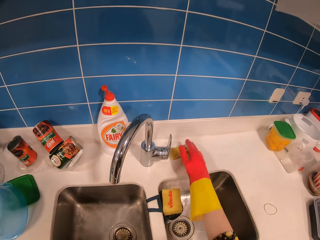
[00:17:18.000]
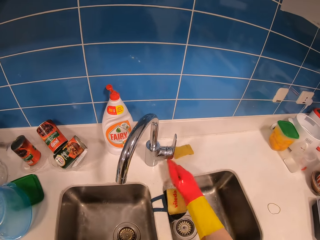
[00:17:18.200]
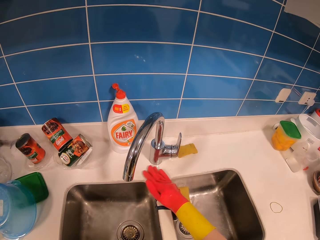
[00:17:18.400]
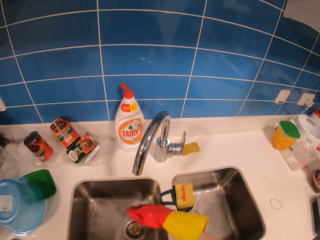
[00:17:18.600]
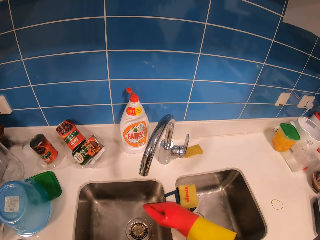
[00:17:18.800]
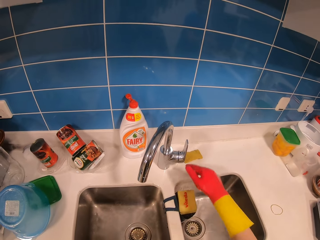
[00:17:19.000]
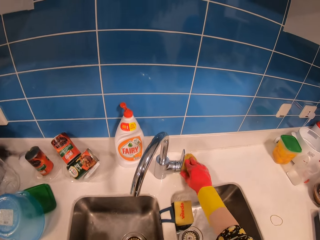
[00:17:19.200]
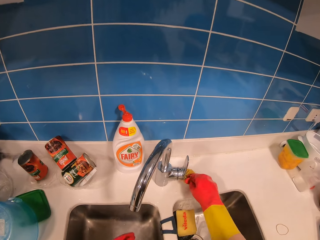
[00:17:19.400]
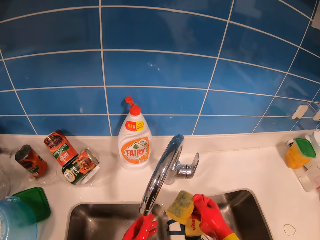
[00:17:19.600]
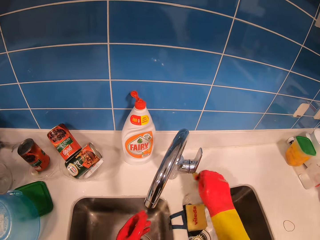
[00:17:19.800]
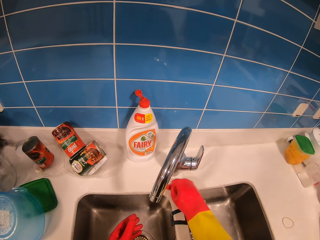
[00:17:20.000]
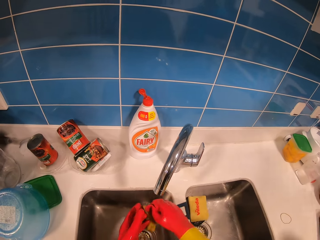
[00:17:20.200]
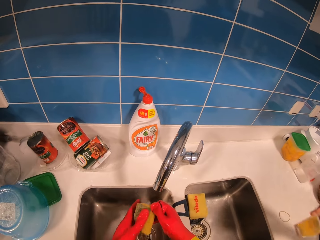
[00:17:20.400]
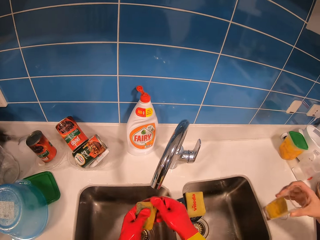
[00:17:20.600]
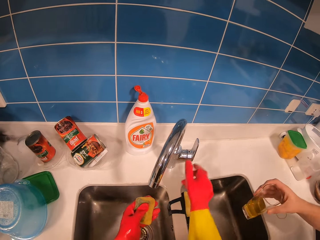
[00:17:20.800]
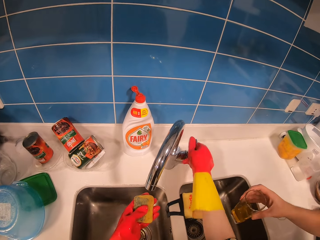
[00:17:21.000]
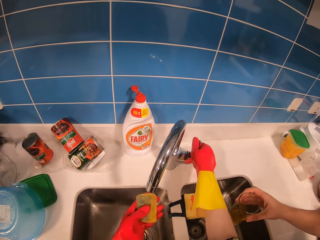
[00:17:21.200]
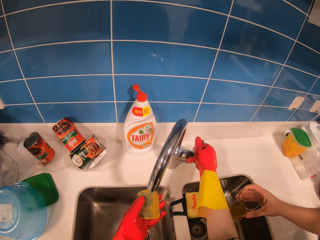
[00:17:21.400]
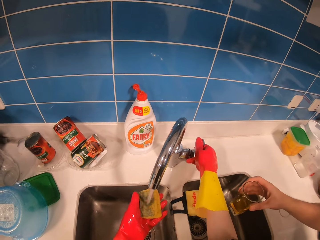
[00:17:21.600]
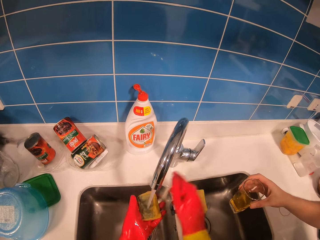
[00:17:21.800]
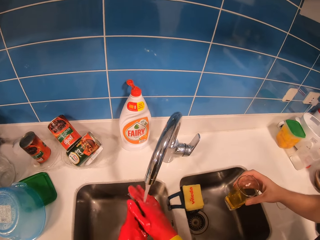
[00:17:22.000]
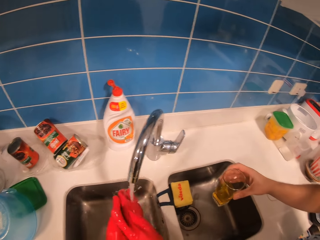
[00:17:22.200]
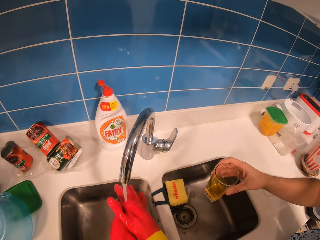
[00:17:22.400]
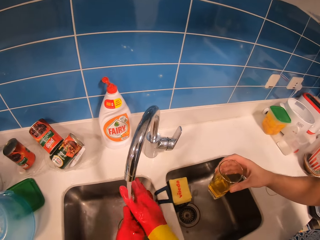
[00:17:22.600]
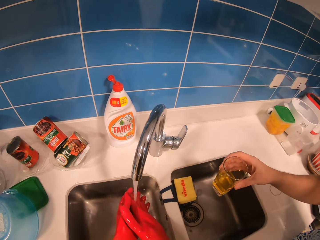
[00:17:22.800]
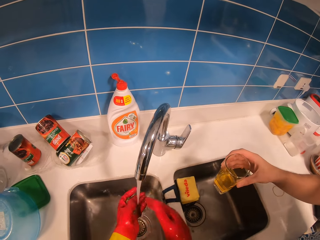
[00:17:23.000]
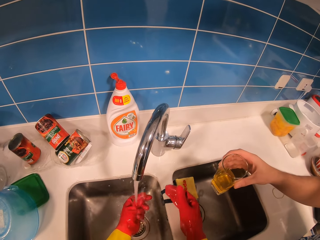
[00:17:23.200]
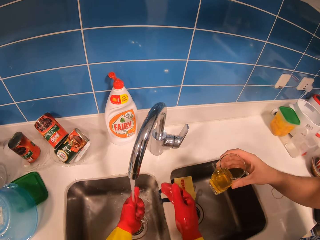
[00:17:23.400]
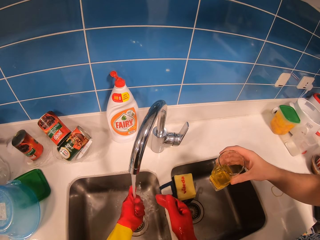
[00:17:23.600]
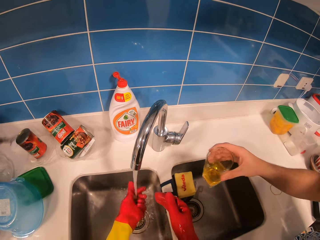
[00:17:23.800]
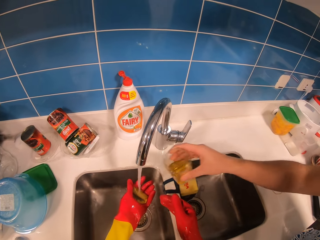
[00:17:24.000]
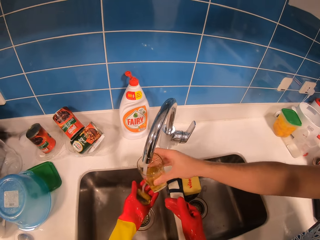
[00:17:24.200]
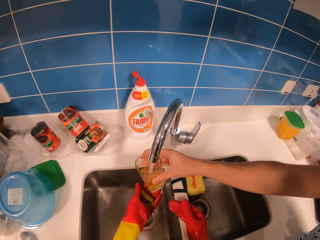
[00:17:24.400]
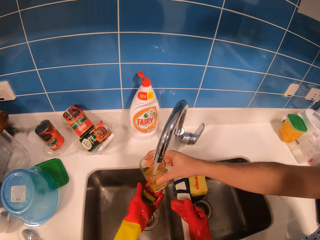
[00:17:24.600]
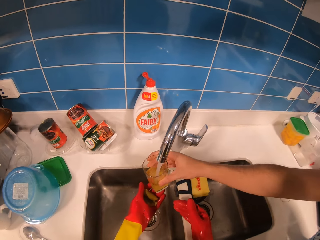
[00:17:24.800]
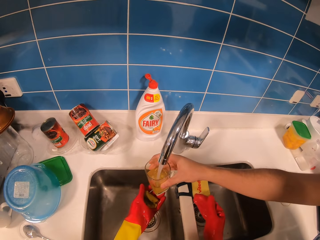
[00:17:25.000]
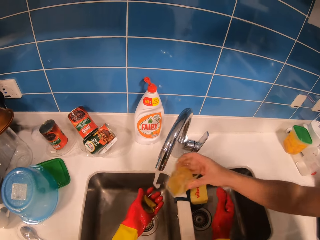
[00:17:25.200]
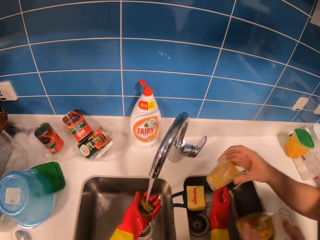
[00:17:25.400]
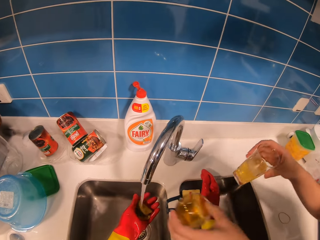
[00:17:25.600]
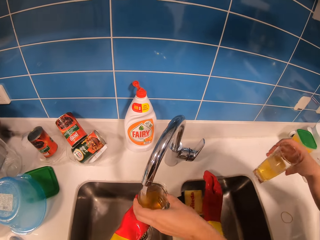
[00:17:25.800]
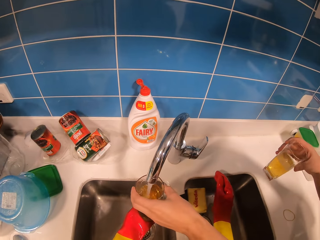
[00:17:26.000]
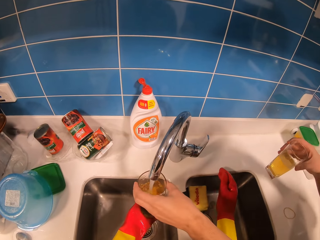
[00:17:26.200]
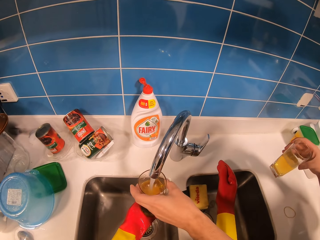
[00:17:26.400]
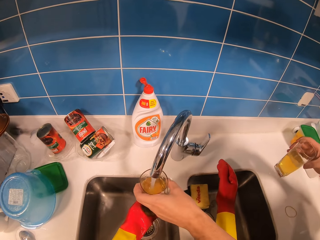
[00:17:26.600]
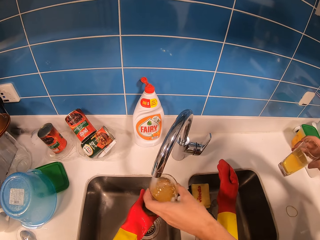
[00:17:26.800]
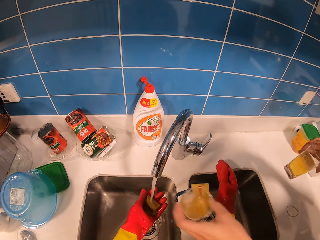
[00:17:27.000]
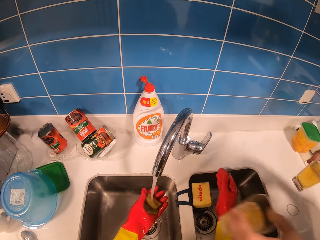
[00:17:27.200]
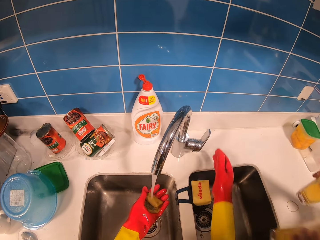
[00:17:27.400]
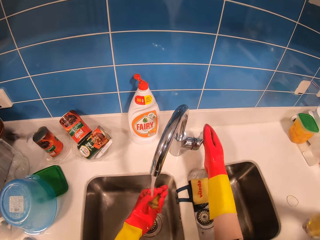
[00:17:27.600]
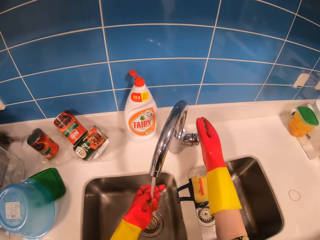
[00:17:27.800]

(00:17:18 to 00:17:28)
The camera wearer drops the sponge on the counter. They pick up the sponge. A person holds a glass. The camera wearer opens a tap. They clean the sponge. The person fills the glass with water.

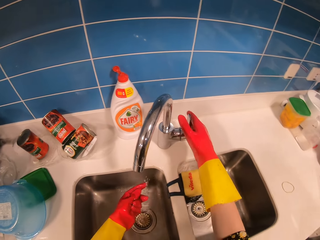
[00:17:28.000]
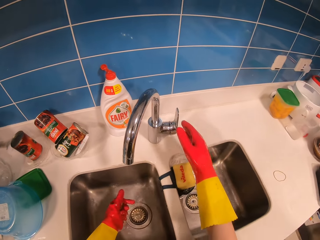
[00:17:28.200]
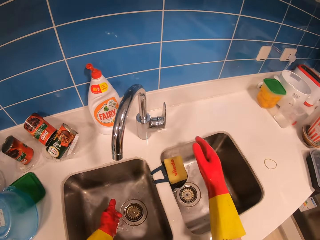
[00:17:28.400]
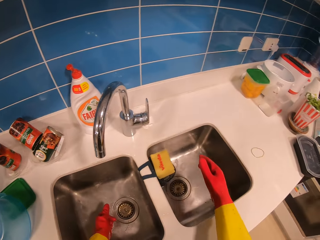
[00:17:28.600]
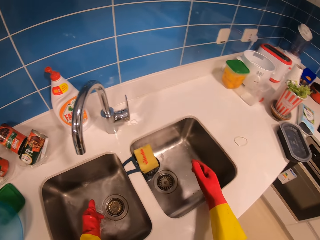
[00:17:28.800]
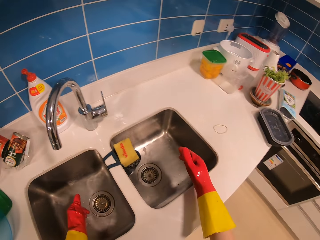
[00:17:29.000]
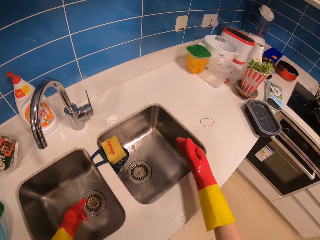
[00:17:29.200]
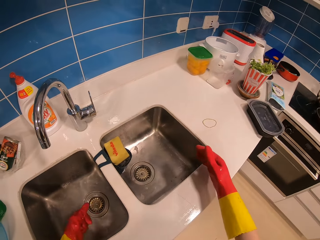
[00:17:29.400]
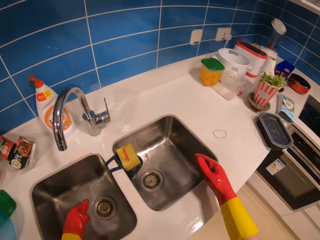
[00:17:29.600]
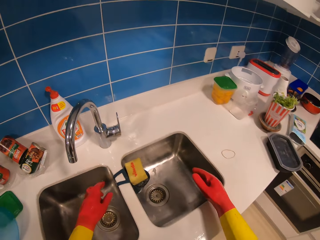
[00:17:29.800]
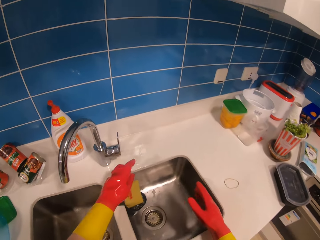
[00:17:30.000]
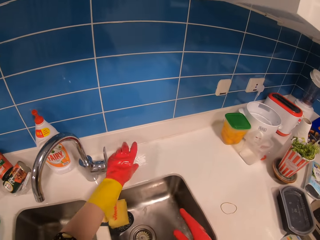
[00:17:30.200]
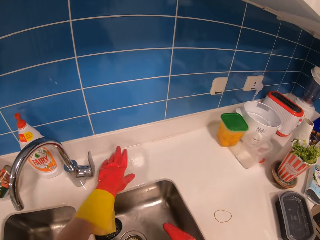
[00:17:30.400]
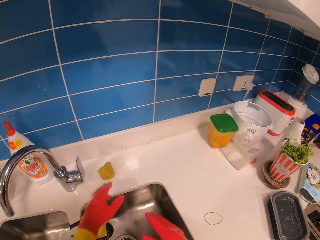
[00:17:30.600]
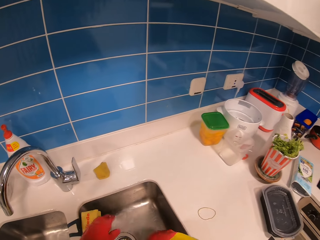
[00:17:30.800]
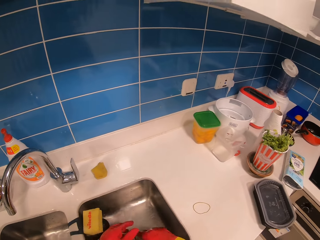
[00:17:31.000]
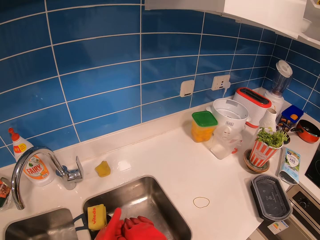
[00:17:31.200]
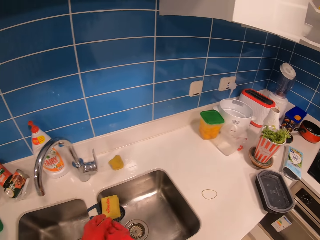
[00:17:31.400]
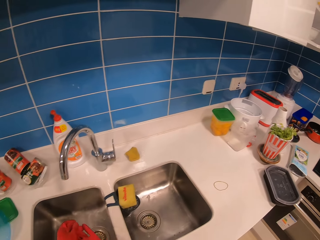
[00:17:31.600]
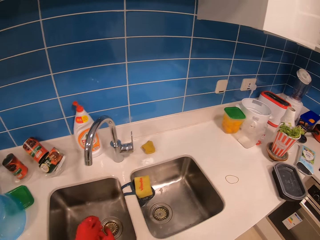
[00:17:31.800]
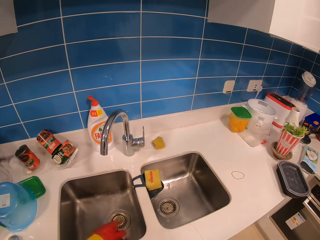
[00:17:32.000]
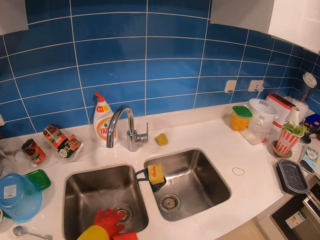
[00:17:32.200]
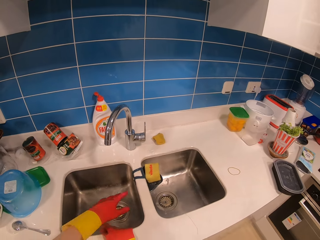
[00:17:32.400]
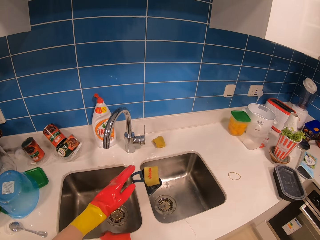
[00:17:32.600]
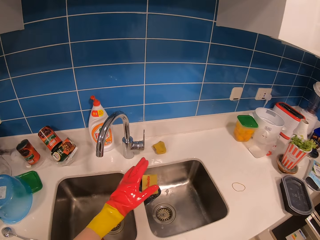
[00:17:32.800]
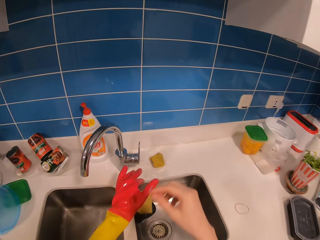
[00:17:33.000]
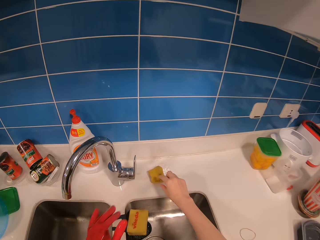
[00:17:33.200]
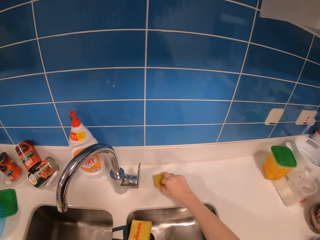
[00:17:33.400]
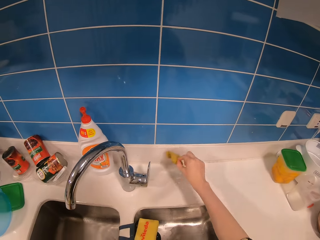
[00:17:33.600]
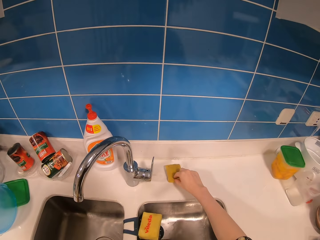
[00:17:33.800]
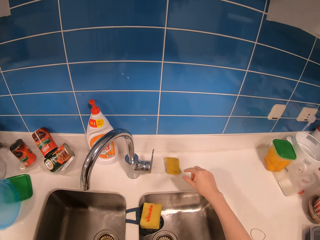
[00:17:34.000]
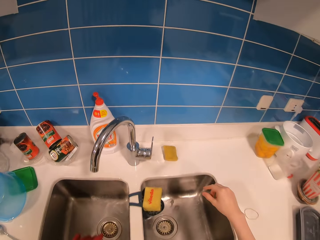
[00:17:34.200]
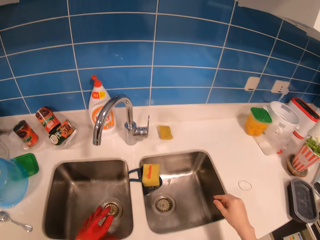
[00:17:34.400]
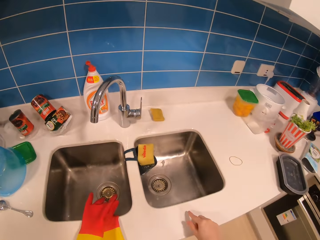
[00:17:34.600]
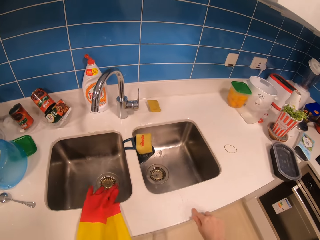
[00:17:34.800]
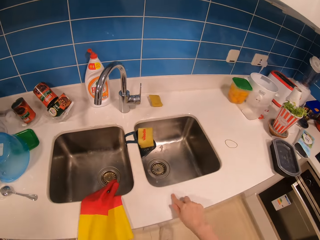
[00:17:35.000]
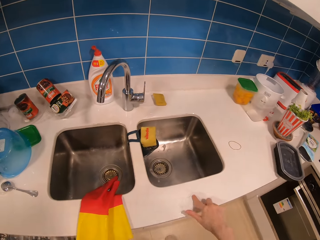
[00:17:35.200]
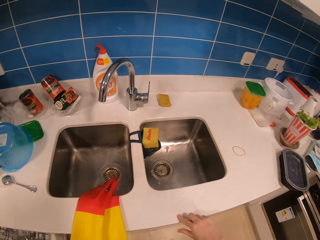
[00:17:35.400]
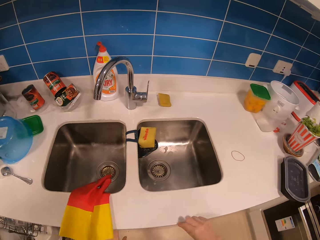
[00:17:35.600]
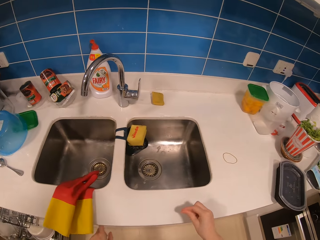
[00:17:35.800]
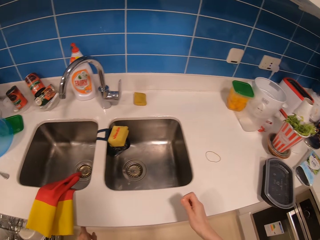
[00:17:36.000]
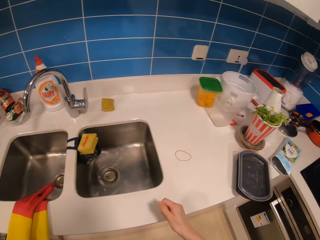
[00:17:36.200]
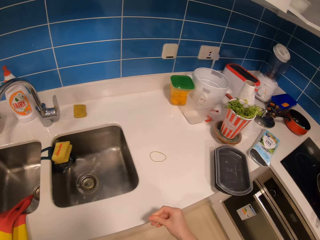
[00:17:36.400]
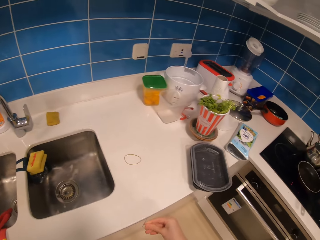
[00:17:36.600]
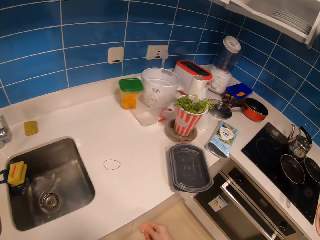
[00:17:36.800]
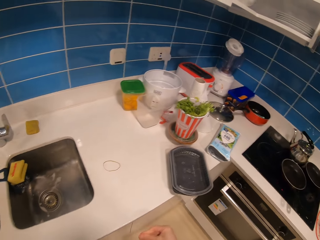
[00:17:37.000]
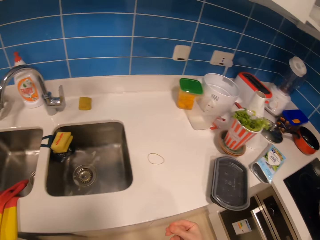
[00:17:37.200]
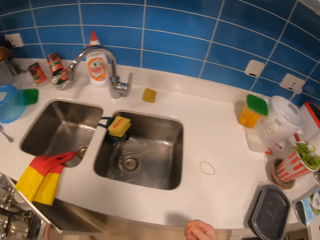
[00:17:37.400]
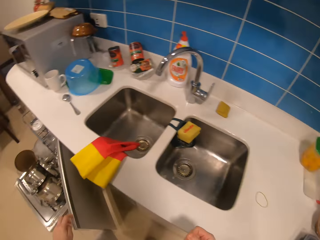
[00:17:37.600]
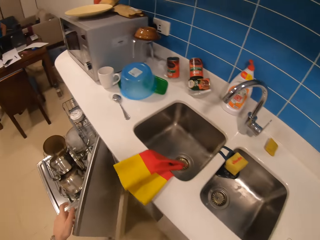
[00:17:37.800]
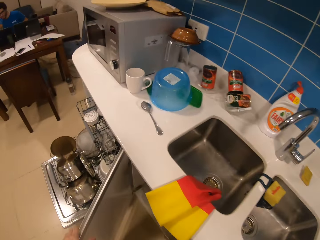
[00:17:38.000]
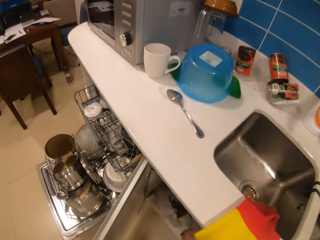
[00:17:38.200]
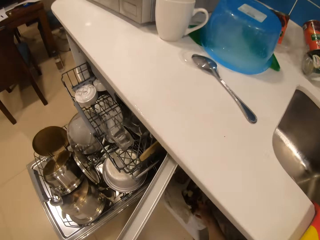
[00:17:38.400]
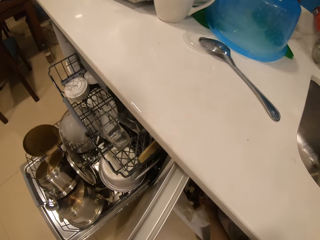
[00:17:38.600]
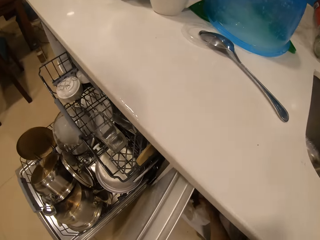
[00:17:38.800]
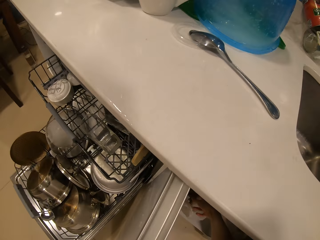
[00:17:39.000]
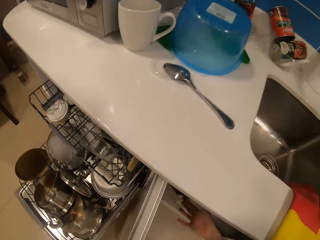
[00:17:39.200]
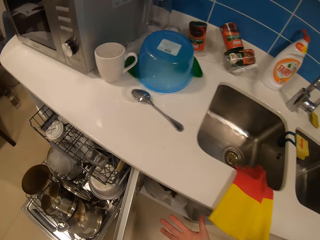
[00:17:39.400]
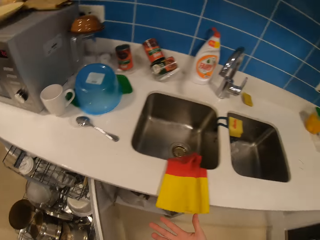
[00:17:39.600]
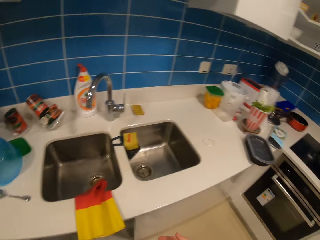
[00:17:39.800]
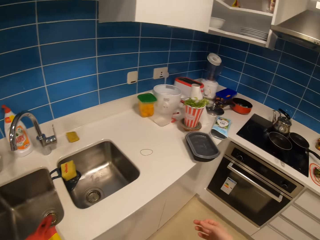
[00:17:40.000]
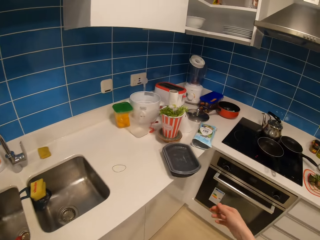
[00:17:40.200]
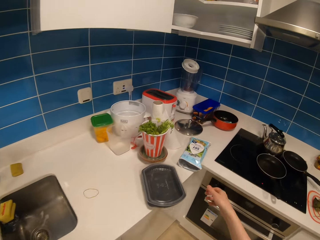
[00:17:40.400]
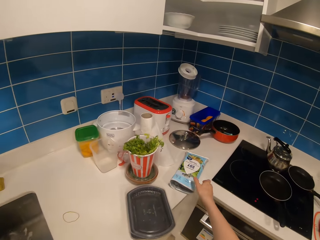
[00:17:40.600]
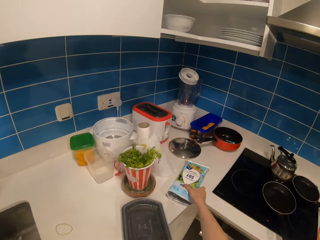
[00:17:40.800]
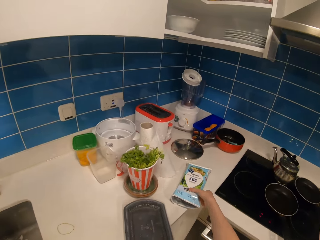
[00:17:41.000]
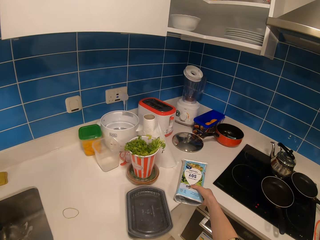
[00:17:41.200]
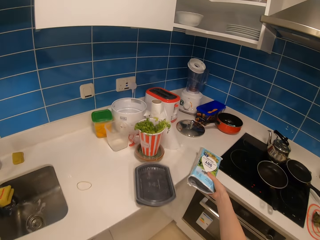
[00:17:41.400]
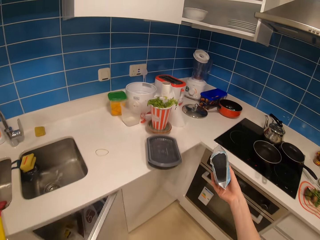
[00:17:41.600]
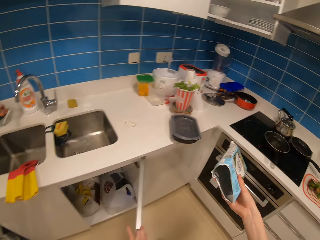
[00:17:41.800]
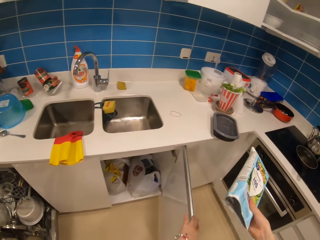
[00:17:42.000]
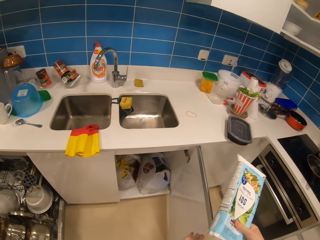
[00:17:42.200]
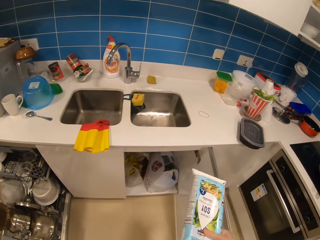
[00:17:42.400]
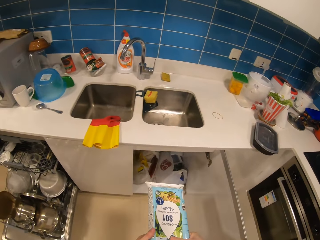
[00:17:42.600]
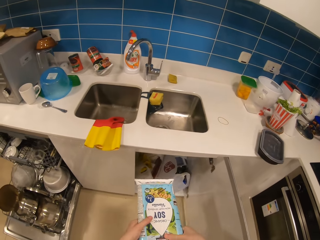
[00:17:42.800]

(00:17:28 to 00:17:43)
The camera wearer closes the tap. She presses the tap with her hand. She places the sponge on the counter. She removes the gloves. She picks up the sponge from the counter. She rubs the counter with her fingers. She bends near the cupboard. She picks up a packet on the counter.
